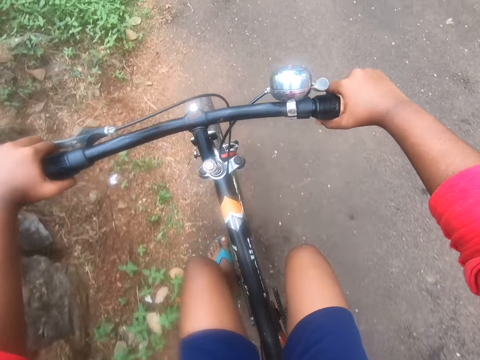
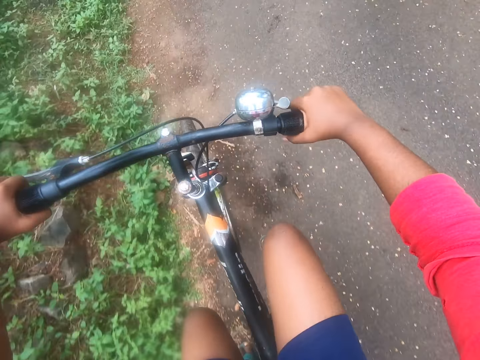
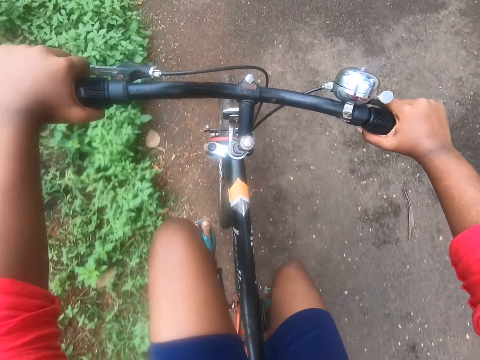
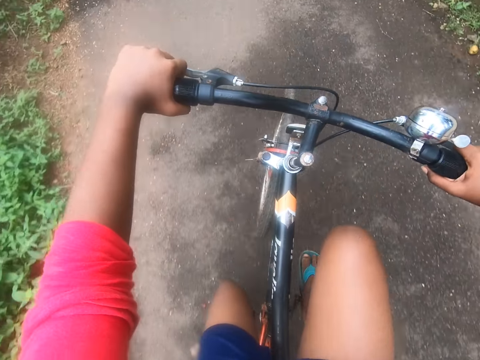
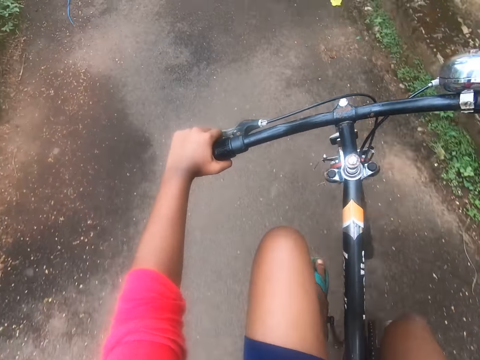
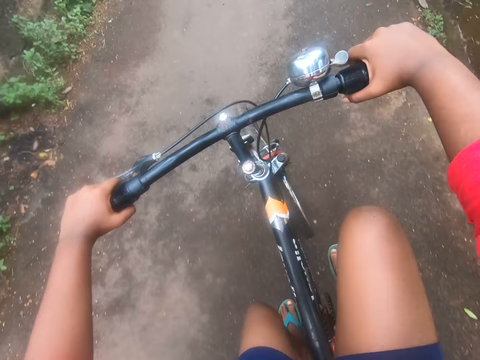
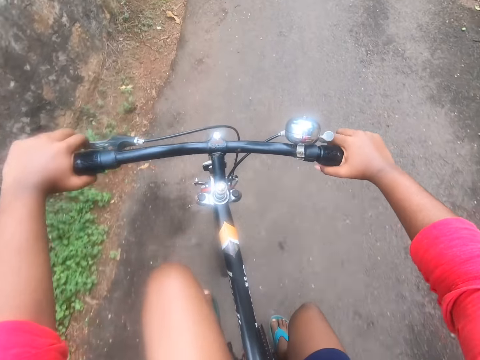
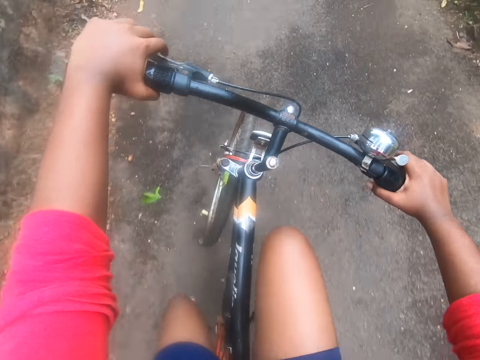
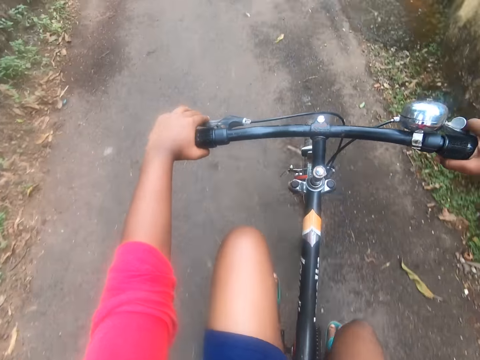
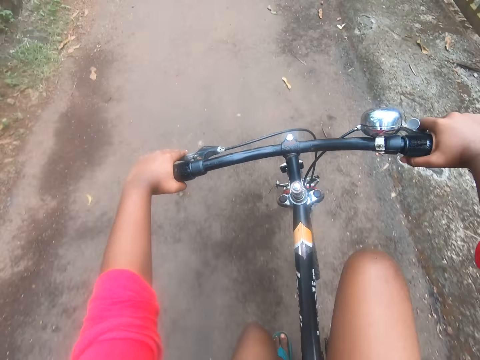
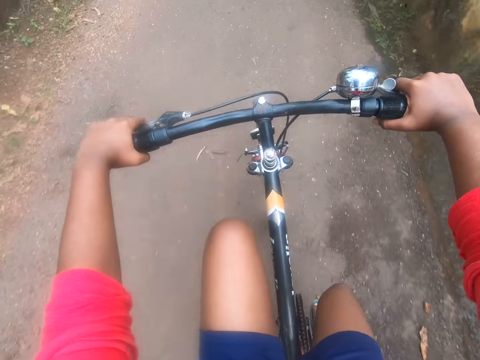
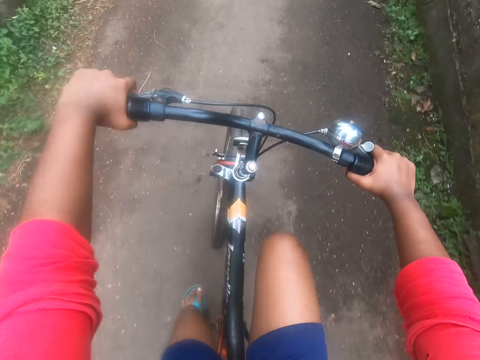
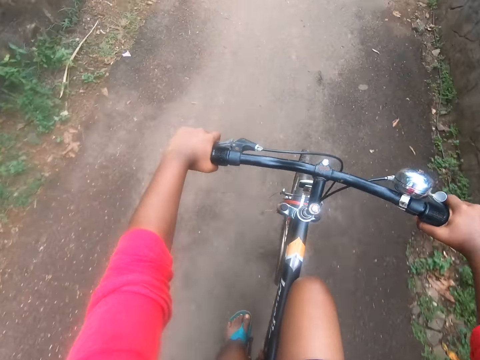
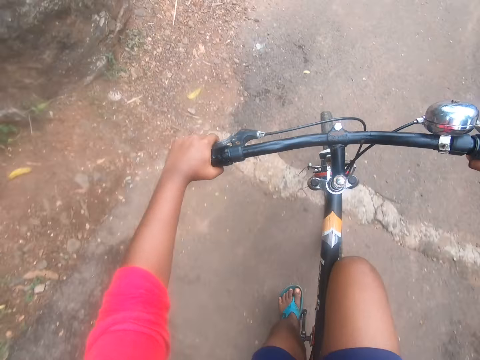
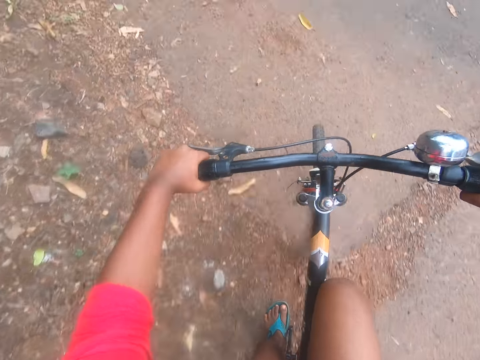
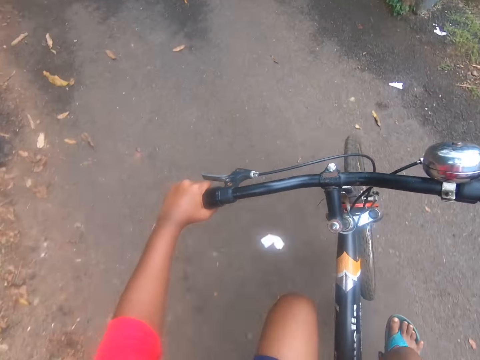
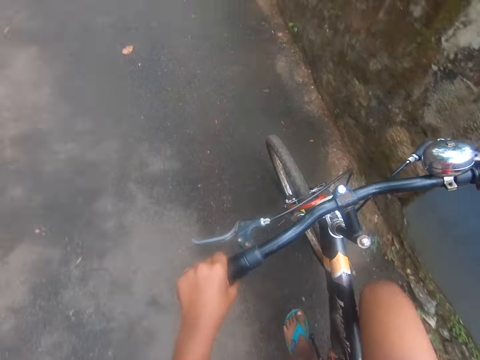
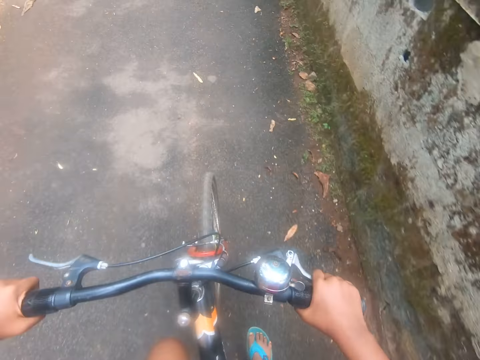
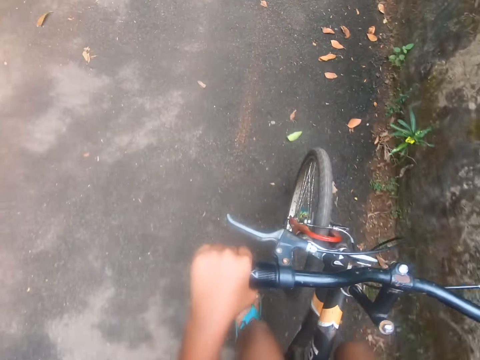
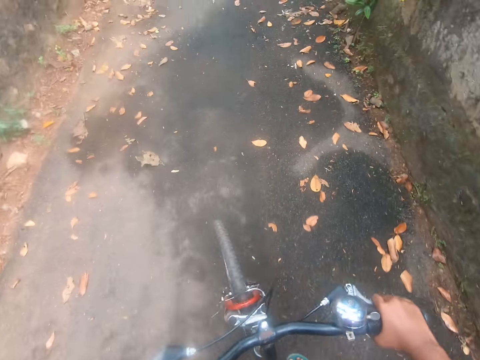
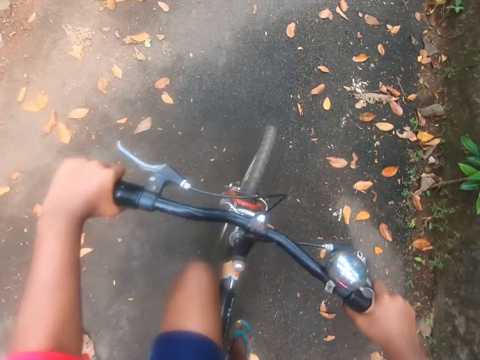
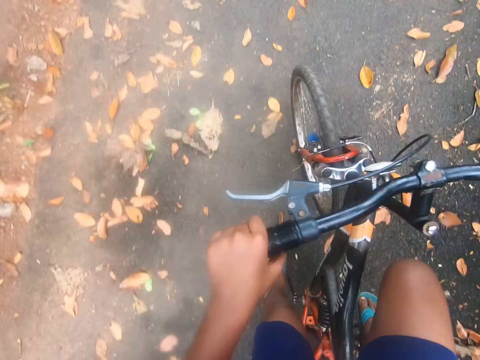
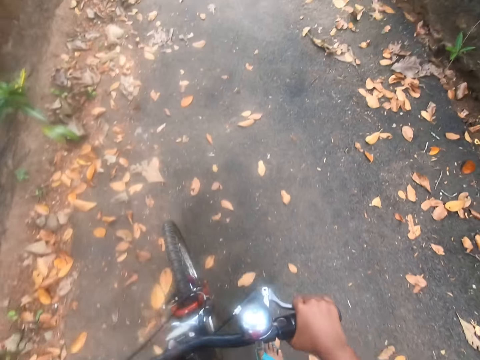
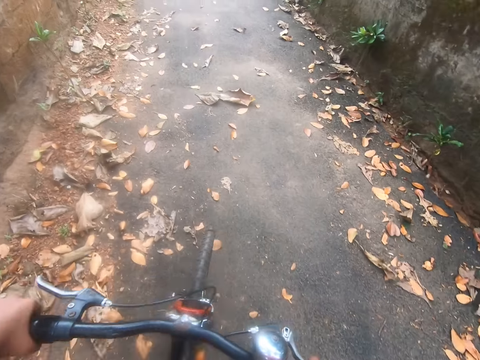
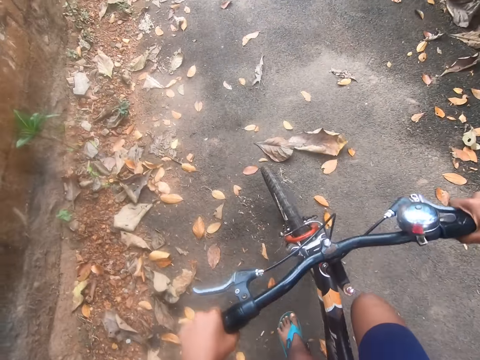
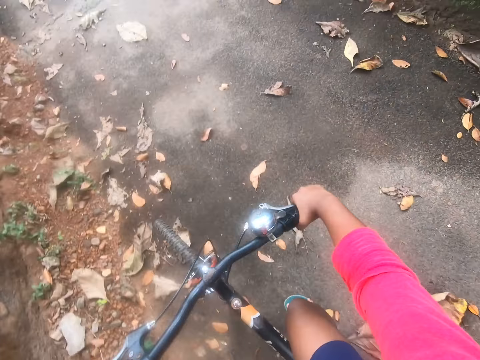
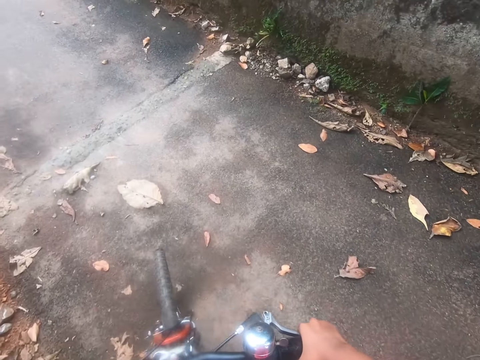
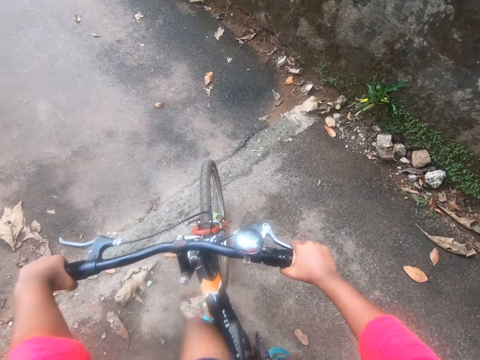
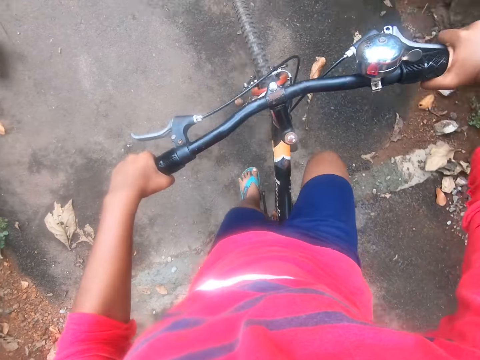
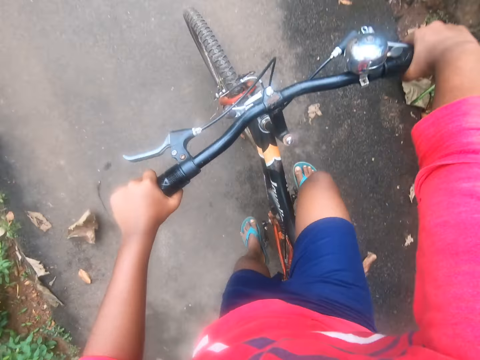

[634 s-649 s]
Some men talk to the camera wearer. The camera wearer responds to the people on the road.

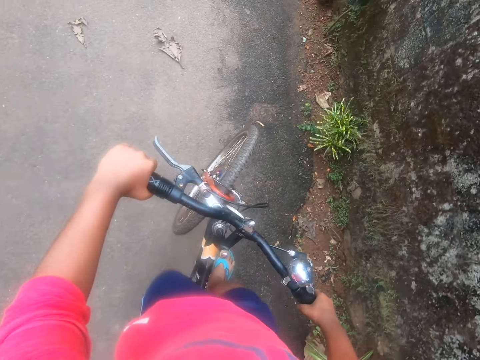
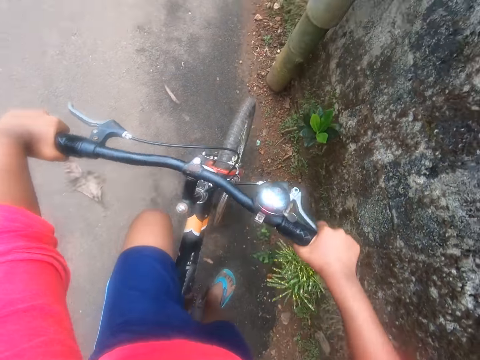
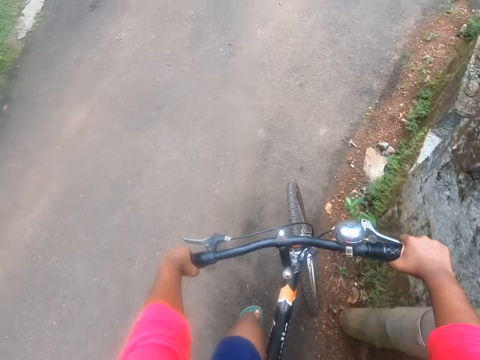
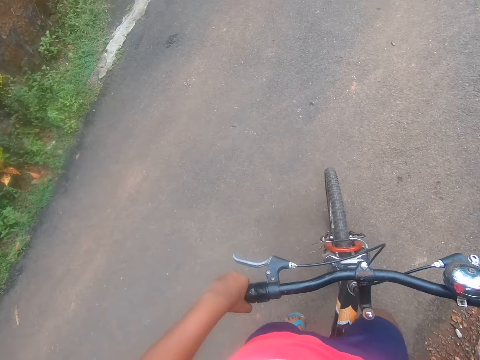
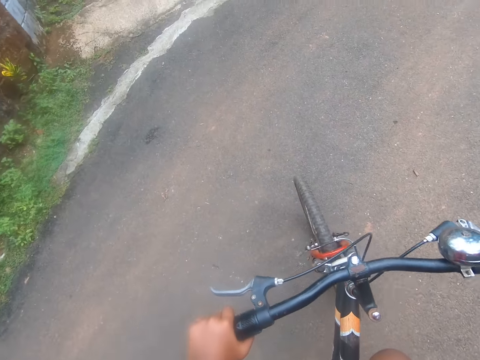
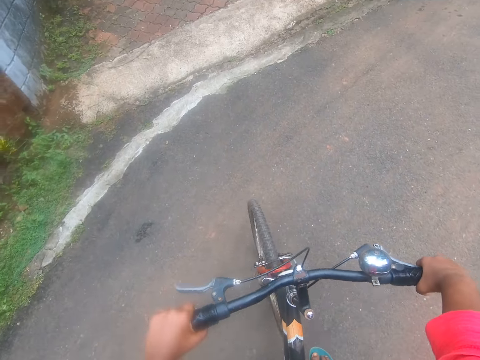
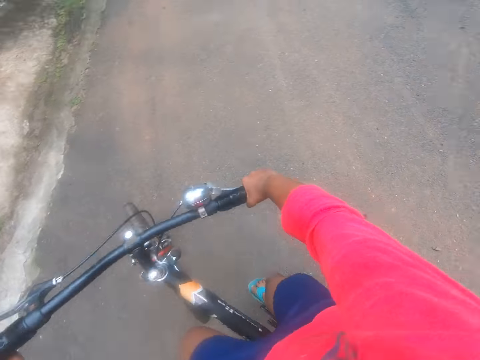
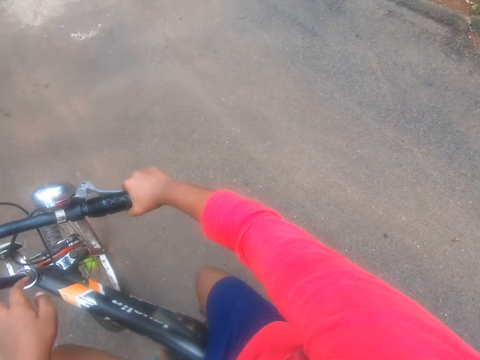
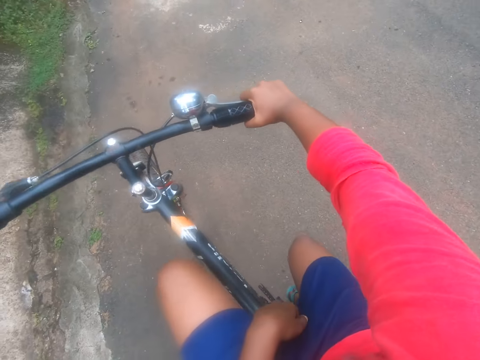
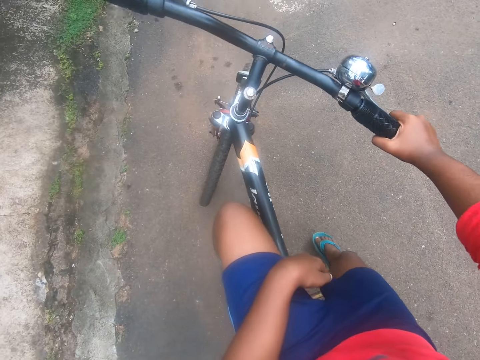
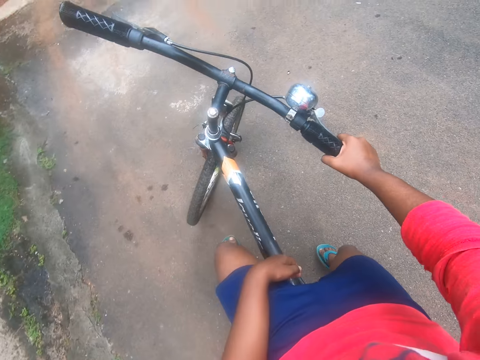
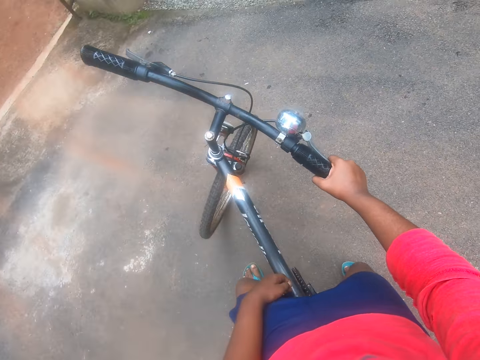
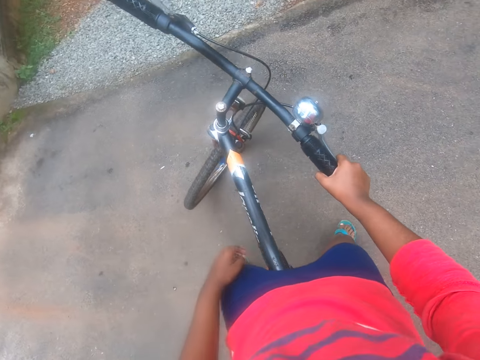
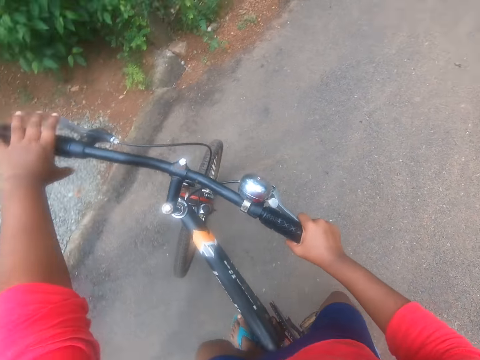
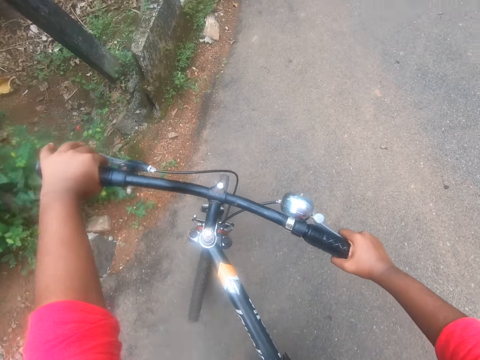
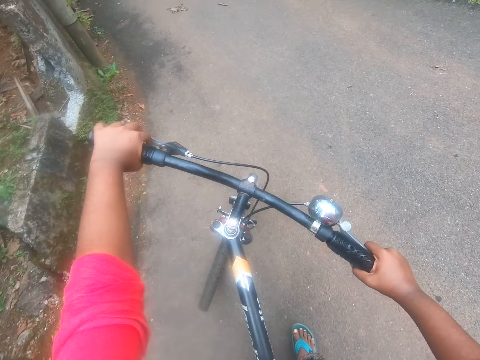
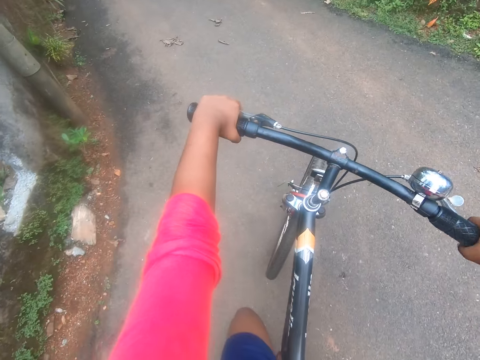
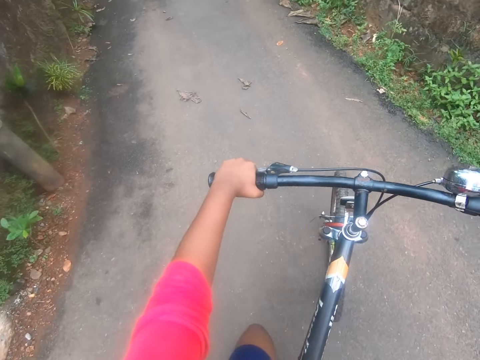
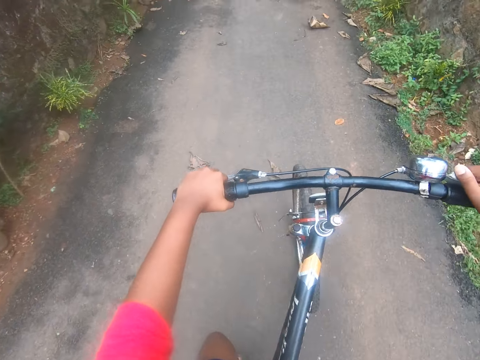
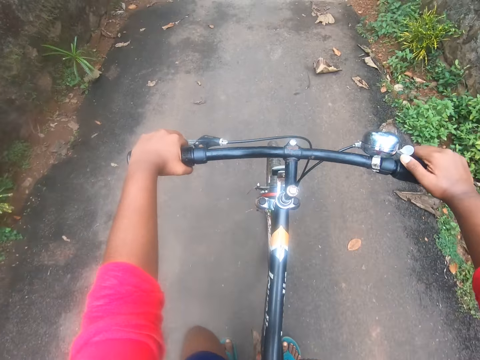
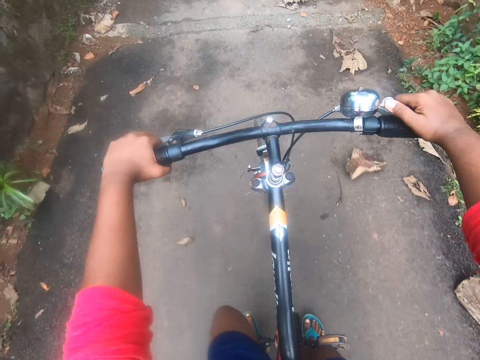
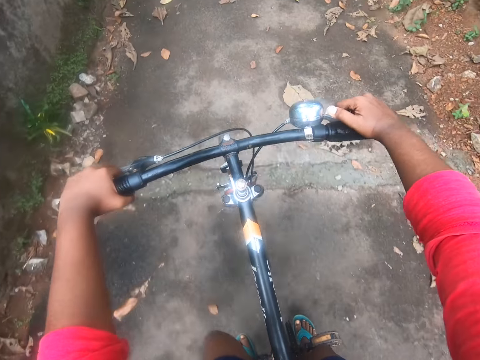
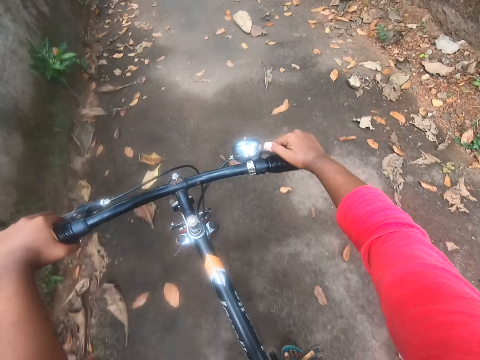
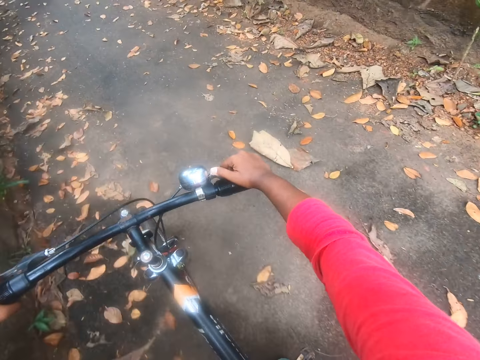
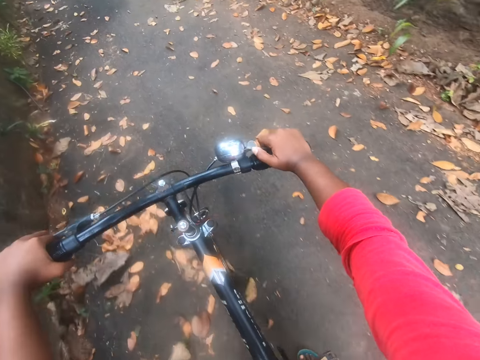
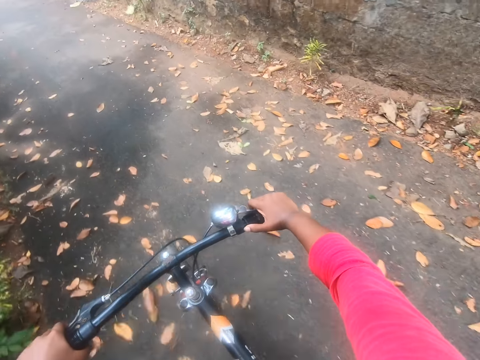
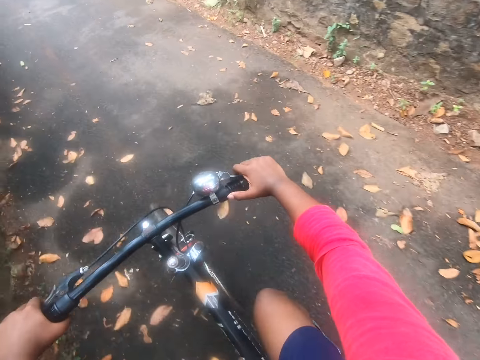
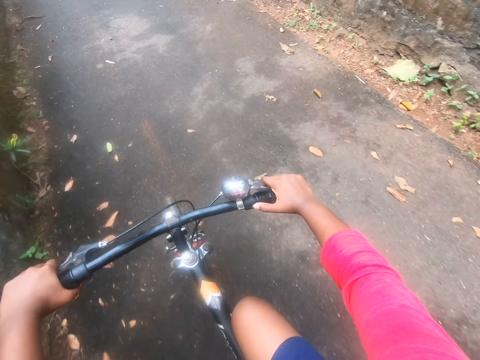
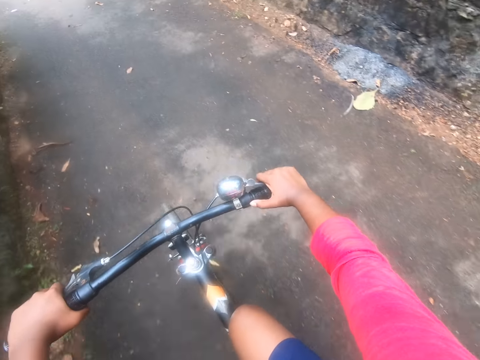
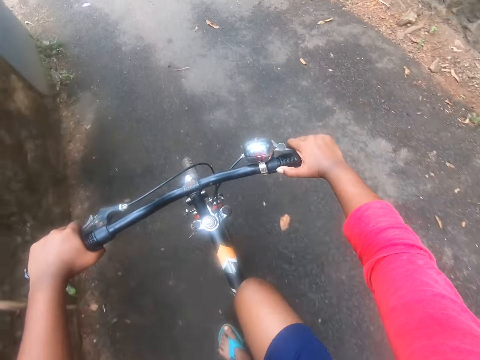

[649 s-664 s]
The camera wearer turns back on the street with the bicycle. They continue riding the bicycle on the street. They ring the bell of the bicycle. They ride the bicycle.
